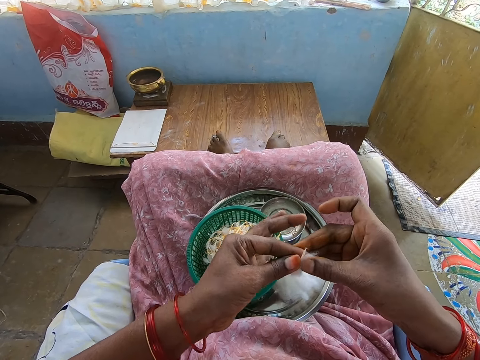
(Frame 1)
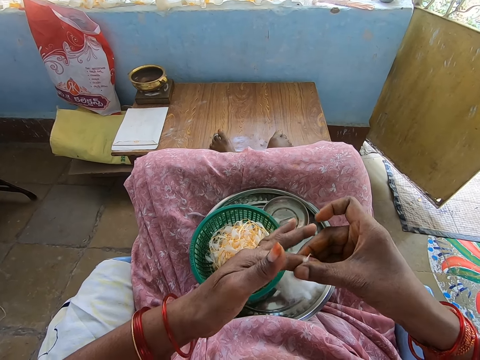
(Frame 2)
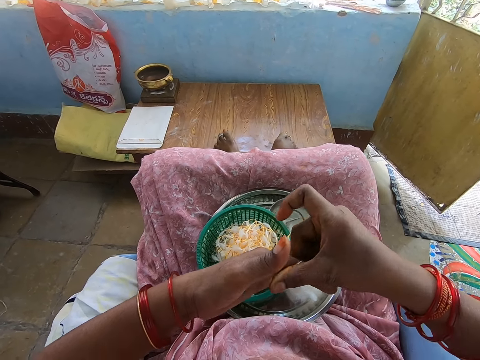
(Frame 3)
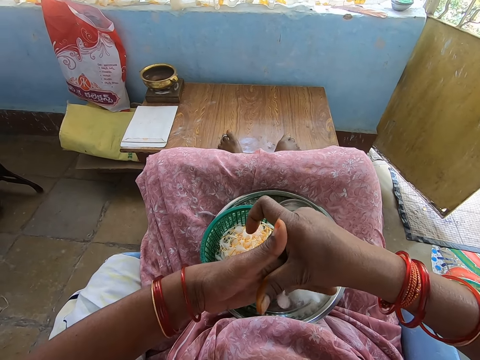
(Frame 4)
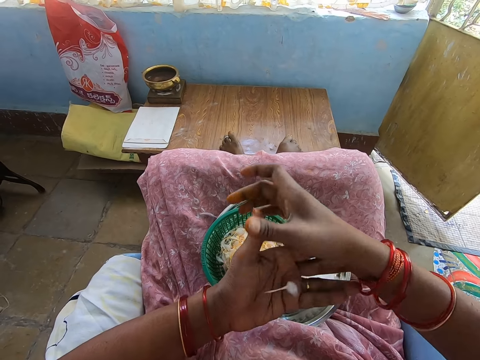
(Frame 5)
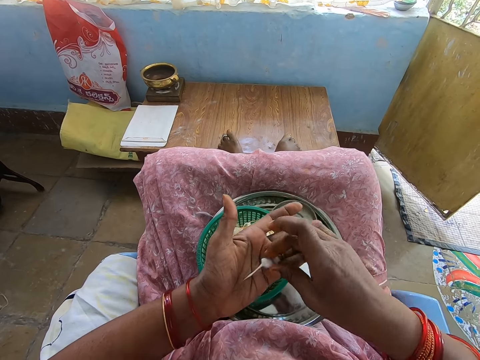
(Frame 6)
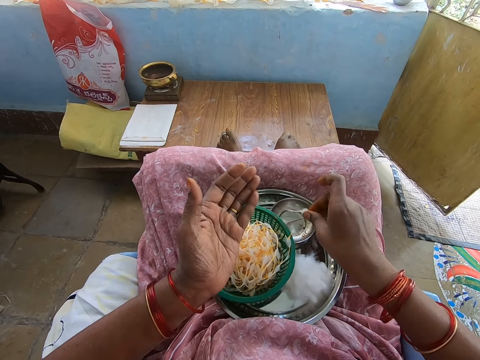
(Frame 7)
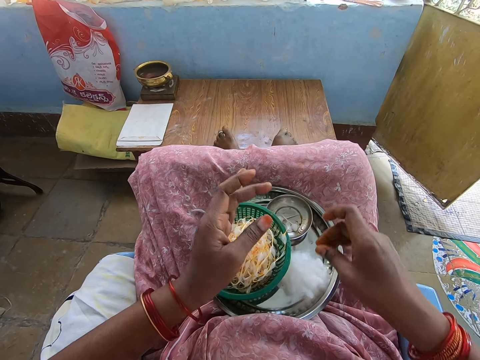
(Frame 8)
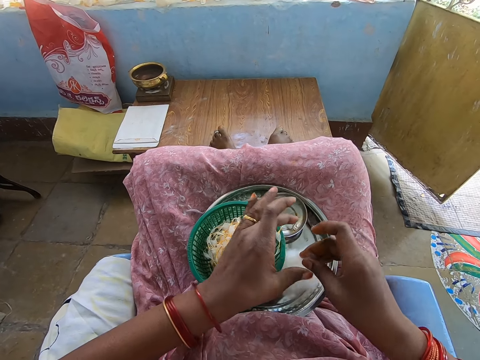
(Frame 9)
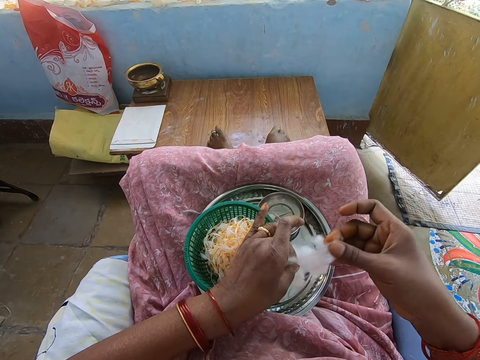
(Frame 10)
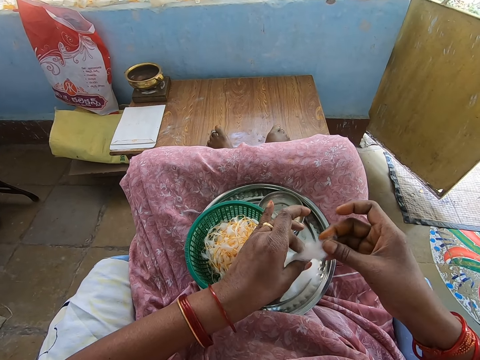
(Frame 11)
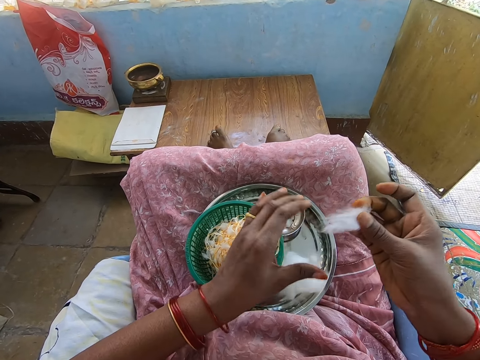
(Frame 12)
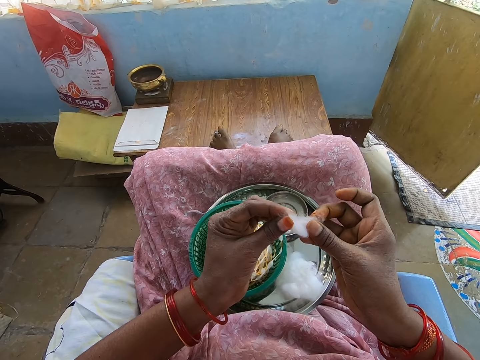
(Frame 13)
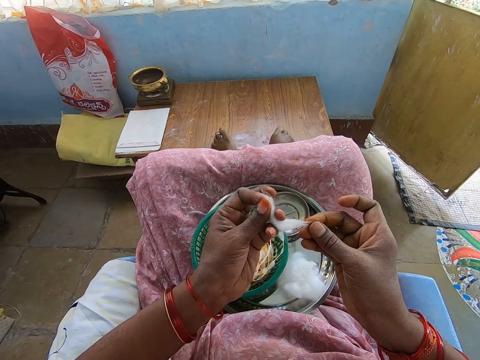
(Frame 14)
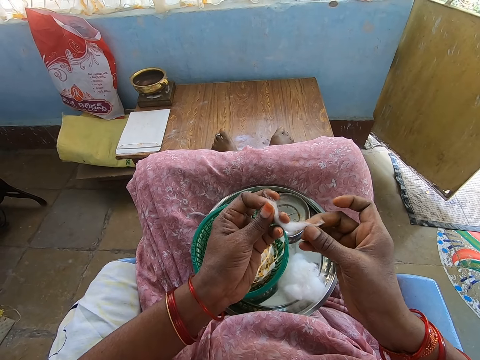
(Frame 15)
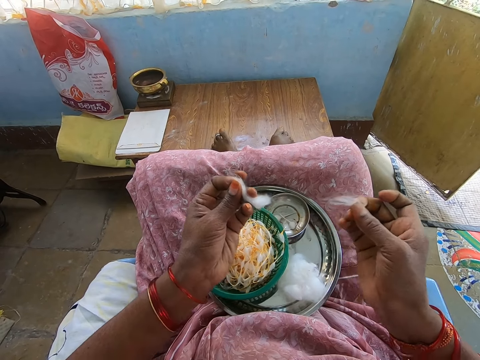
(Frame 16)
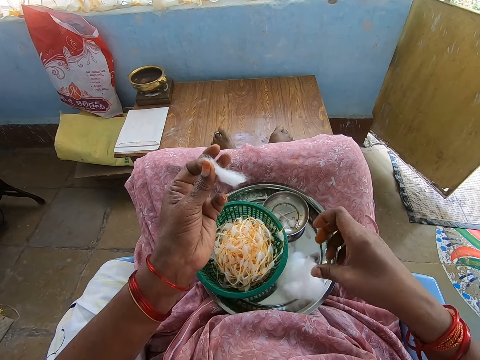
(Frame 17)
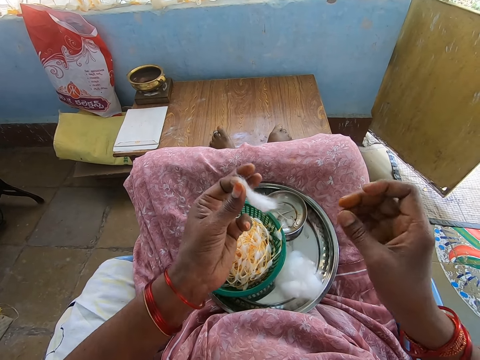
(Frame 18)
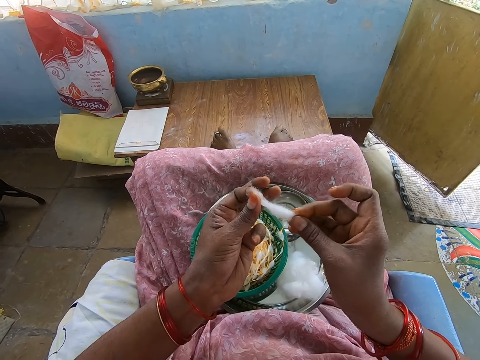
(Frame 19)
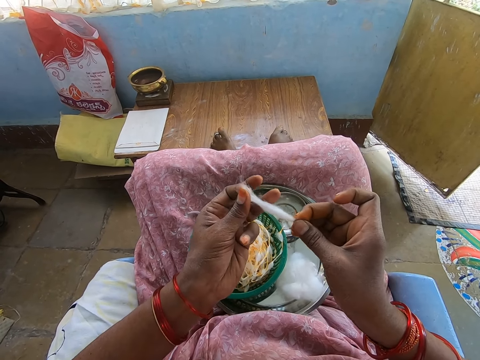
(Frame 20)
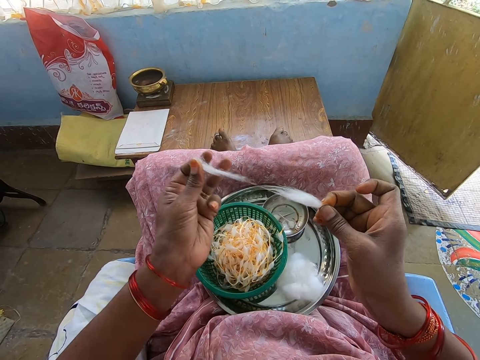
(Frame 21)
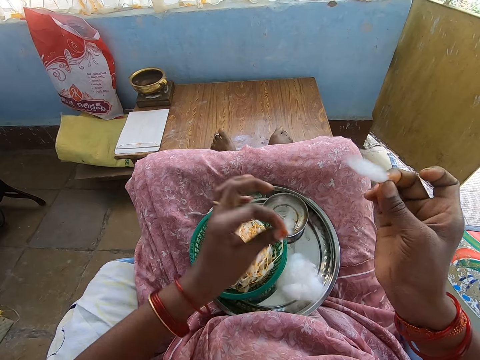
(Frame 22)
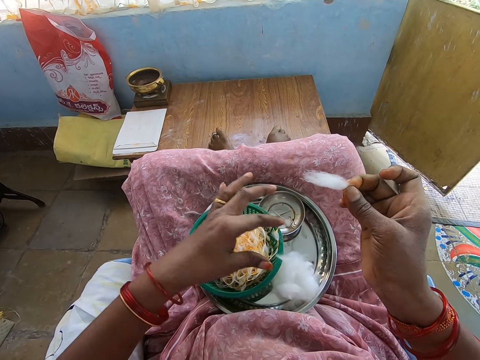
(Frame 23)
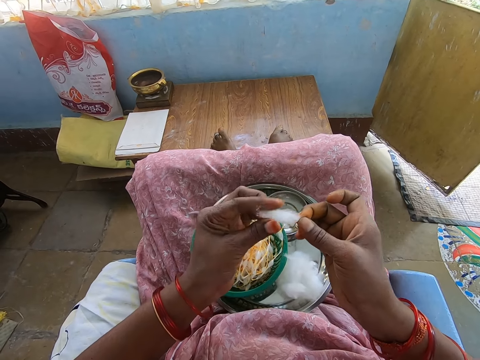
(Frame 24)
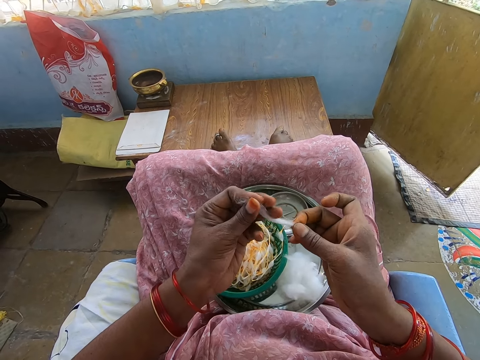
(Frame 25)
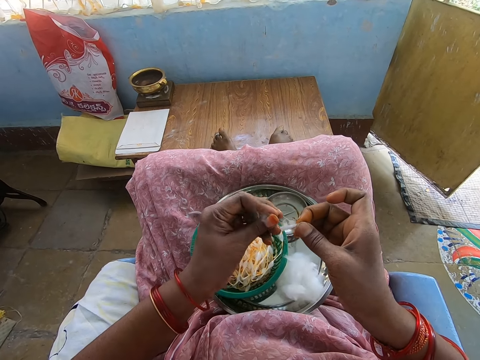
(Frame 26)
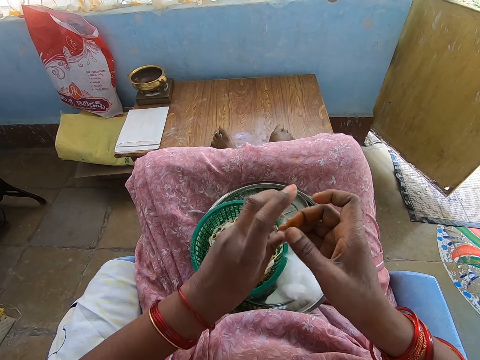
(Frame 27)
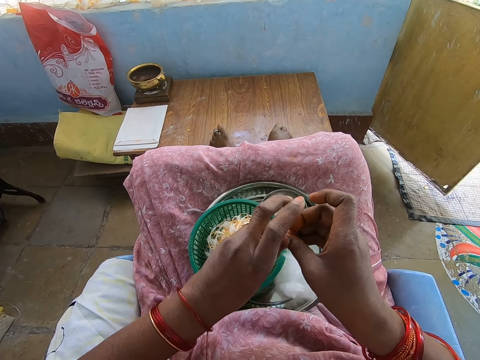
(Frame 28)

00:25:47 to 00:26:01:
The camera wearer rolls the cotton with her hands. She places the cotton in the bowl on the tray with her right hand. She cuts cotton from the cotton ball on the tray with her right hand. She holds the cotton in her hands. She cuts a piece of cotton from the cotton in her hands. She places the piece of cotton on the tray on her lap with her right hand. She cuts a piece of cotton from the cotton in her hands. She places the piece of cotton on the tray on her lap with her left hand. She folds the cotton with her hands.

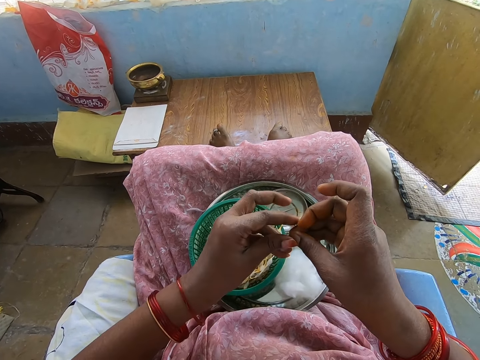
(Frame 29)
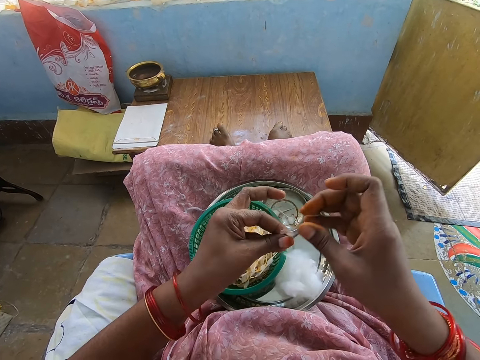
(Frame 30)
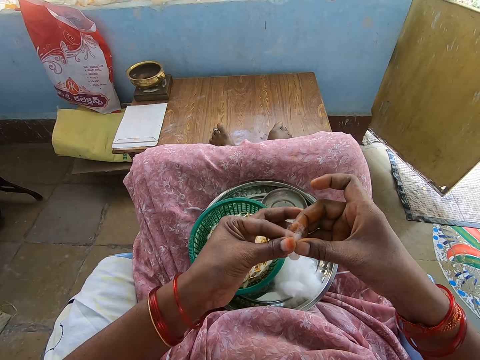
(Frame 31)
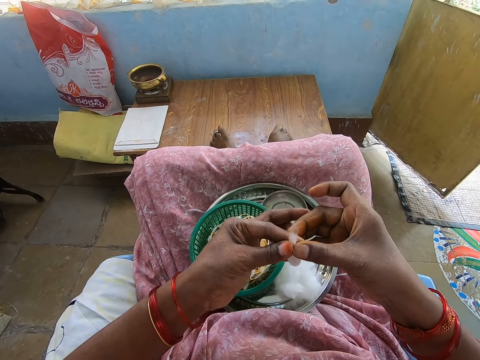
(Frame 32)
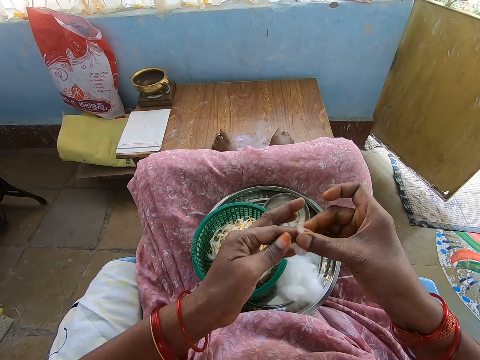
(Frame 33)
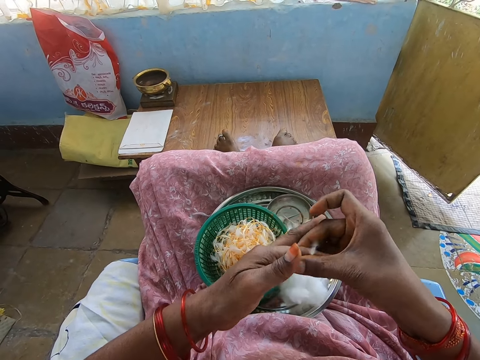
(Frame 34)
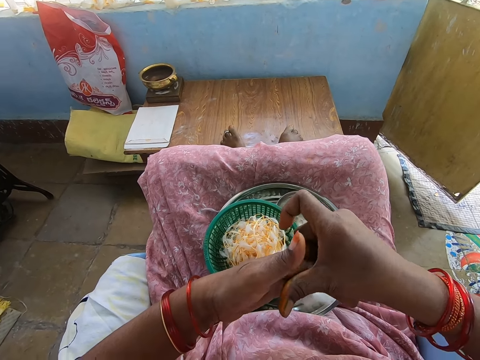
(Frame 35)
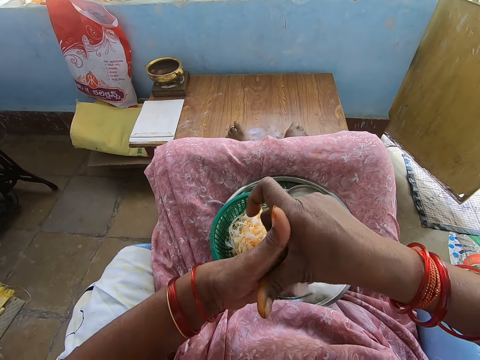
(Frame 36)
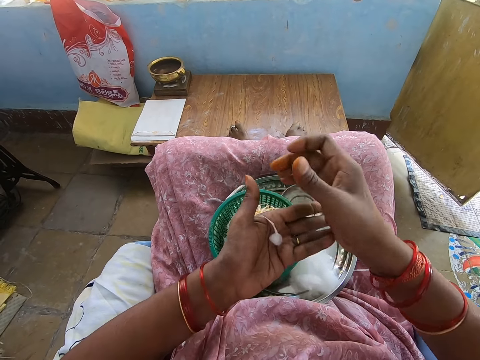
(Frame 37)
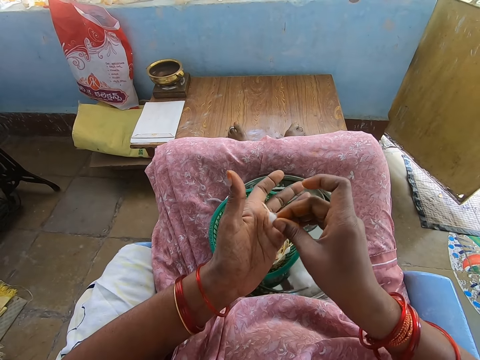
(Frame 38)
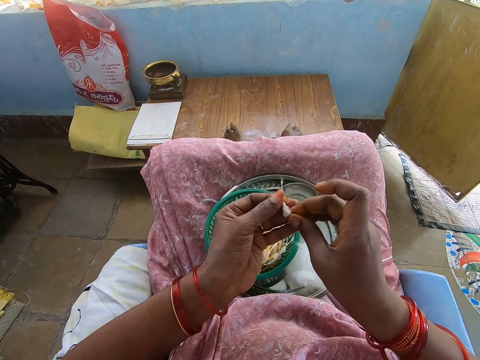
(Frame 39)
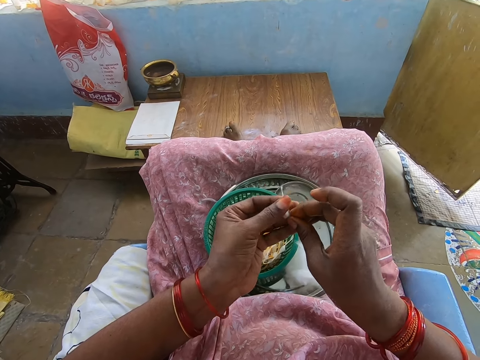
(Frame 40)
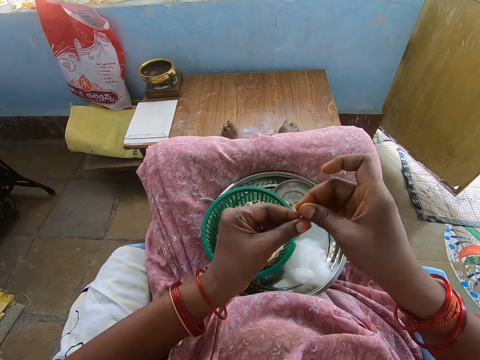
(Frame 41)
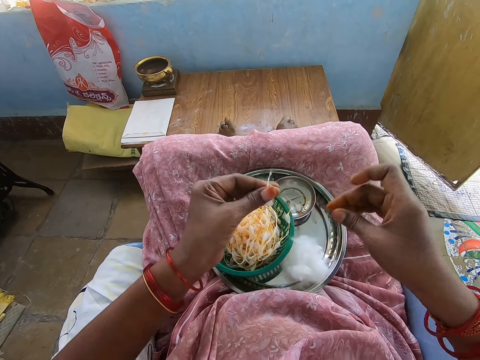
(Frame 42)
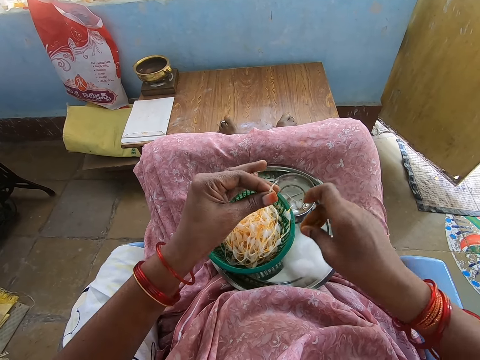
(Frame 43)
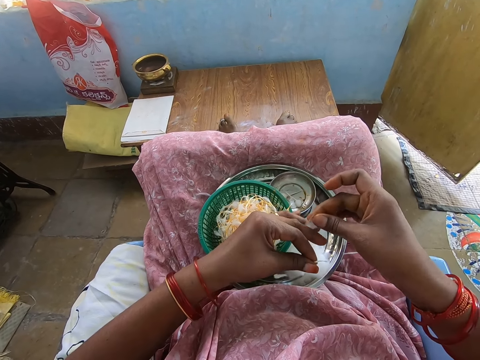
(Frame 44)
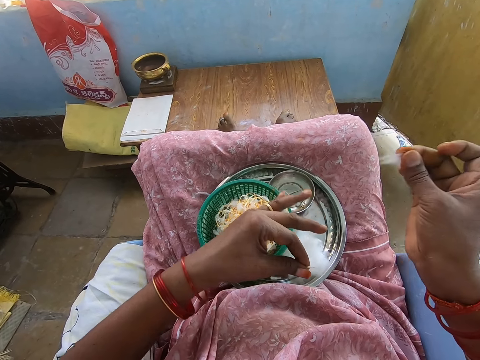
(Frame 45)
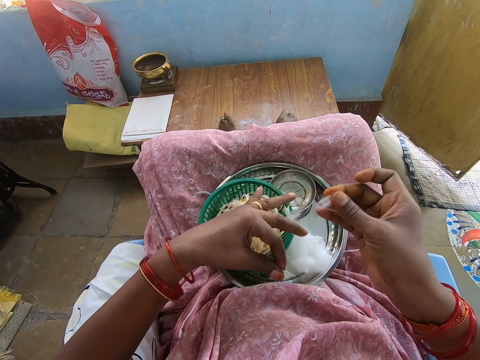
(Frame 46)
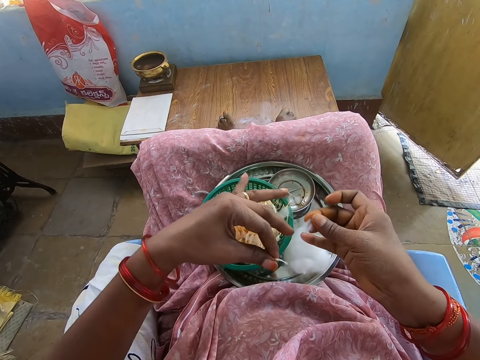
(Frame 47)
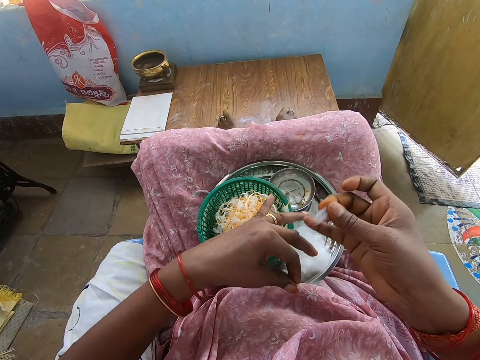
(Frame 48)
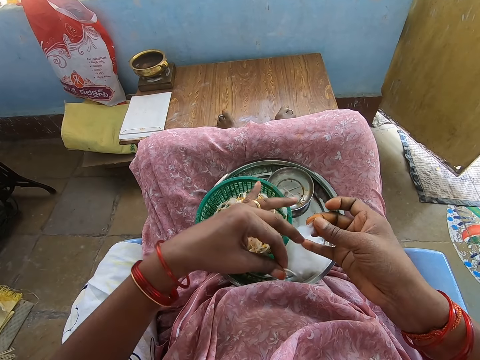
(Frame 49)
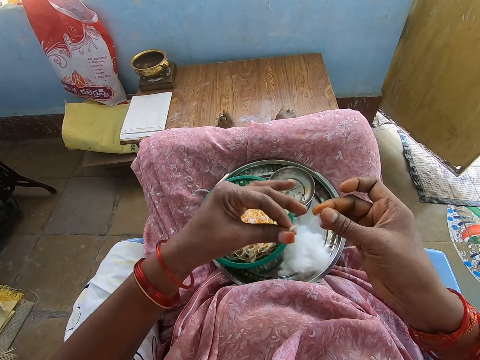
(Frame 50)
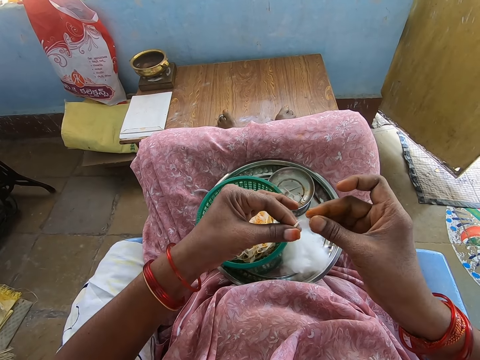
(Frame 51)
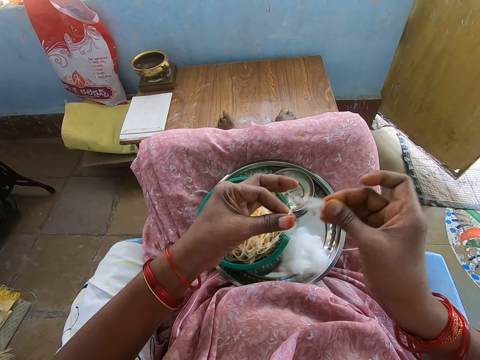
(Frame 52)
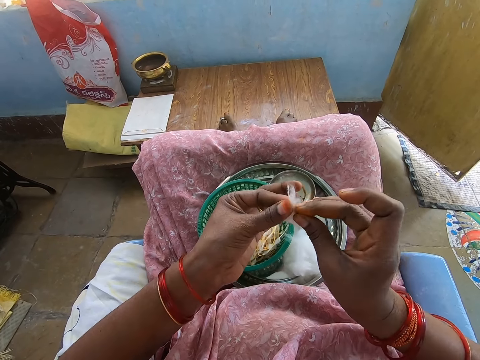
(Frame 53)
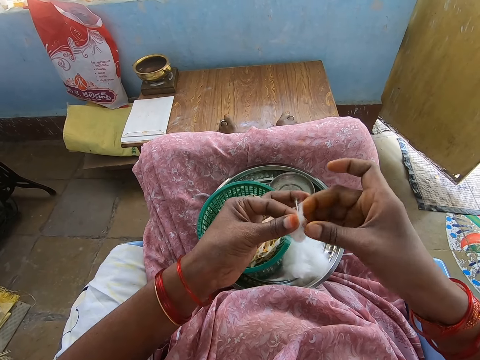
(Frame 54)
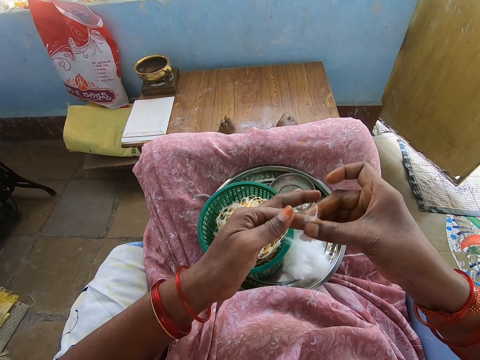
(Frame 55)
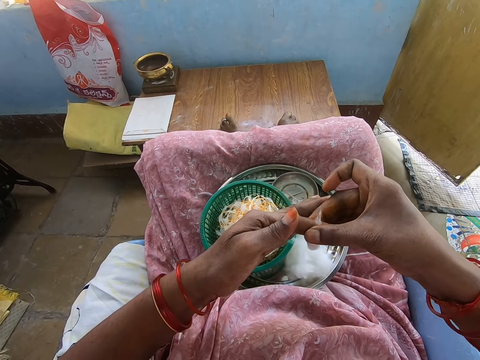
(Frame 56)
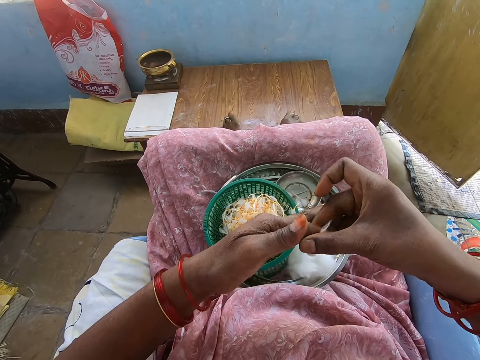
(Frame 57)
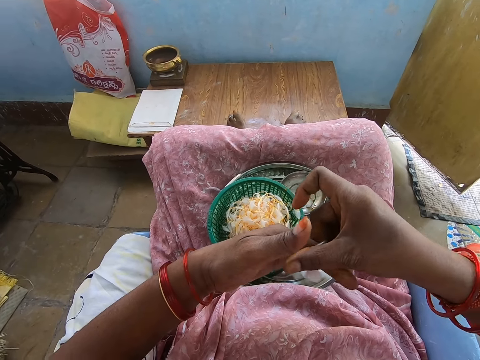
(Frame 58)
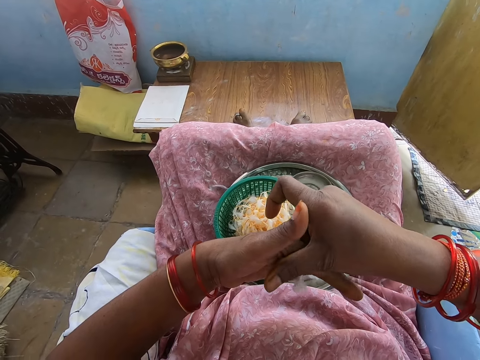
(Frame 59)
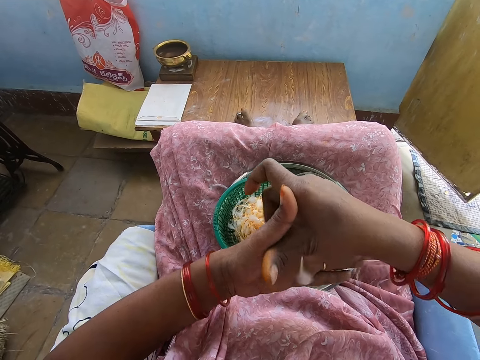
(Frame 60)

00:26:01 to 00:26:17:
The camera wearer rolls the cotton with her hands. She holds the cotton with her hands. She cuts cotton from the cotton ball on the tray with her right hand. She removes a piece of cotton from her left hand with her right hand. She holds the cotton with her hands. She rolls the cotton with her hands.
